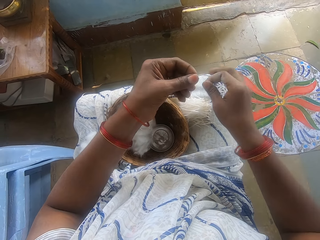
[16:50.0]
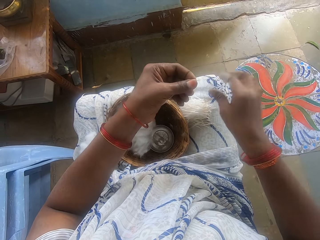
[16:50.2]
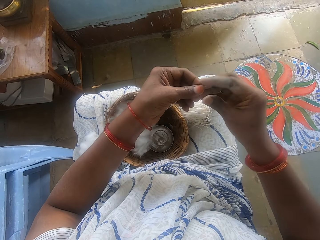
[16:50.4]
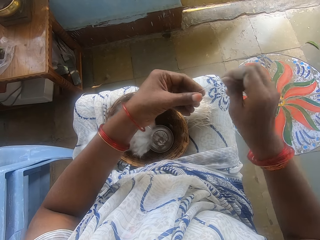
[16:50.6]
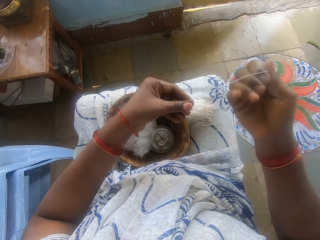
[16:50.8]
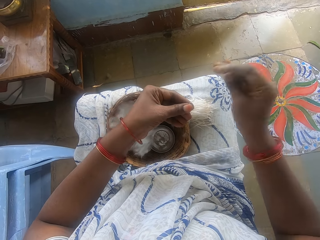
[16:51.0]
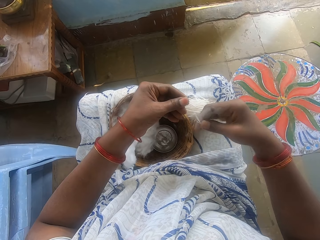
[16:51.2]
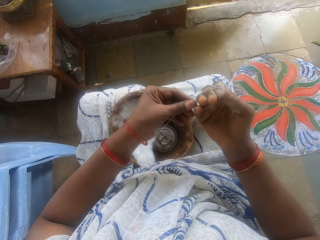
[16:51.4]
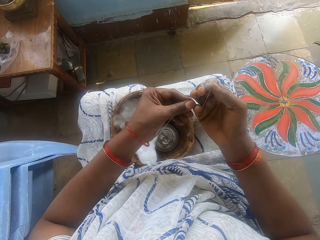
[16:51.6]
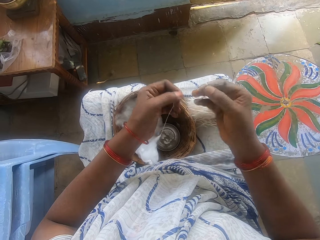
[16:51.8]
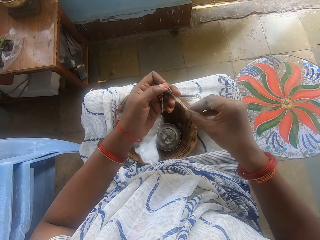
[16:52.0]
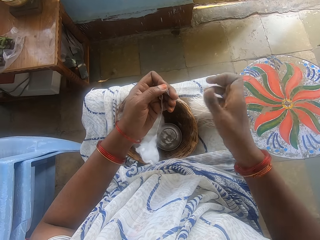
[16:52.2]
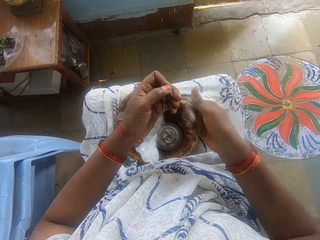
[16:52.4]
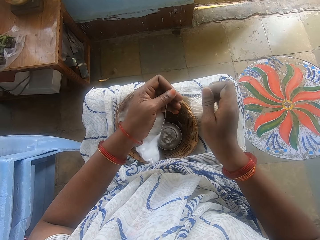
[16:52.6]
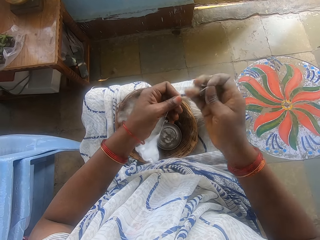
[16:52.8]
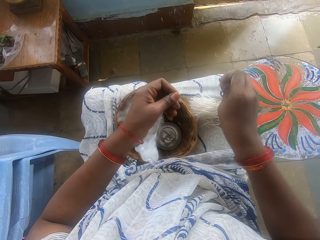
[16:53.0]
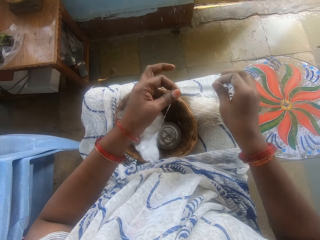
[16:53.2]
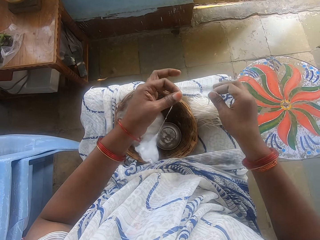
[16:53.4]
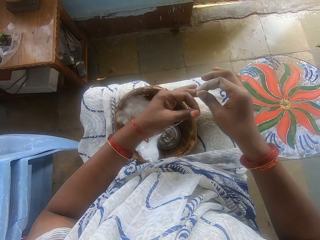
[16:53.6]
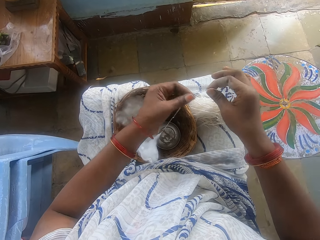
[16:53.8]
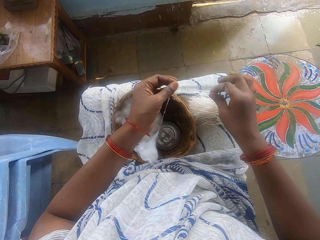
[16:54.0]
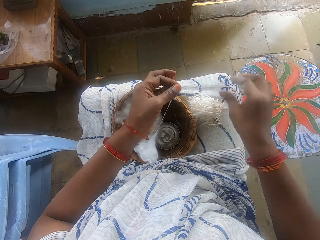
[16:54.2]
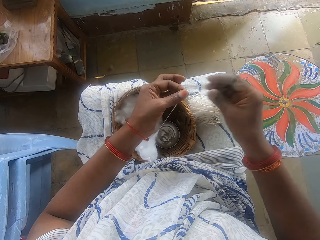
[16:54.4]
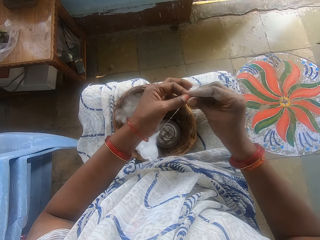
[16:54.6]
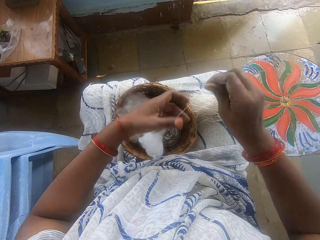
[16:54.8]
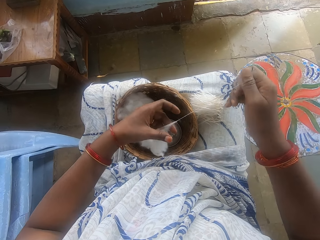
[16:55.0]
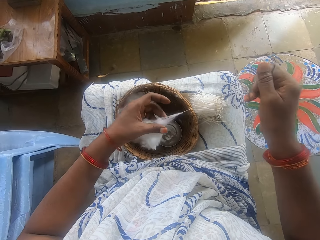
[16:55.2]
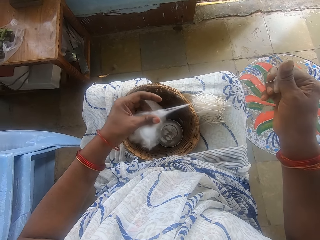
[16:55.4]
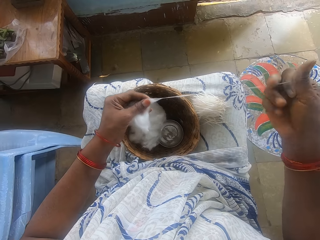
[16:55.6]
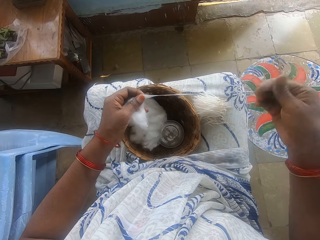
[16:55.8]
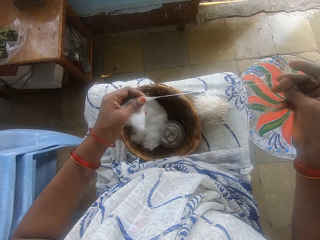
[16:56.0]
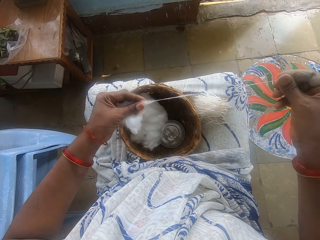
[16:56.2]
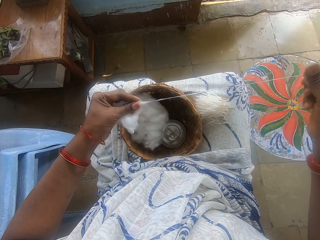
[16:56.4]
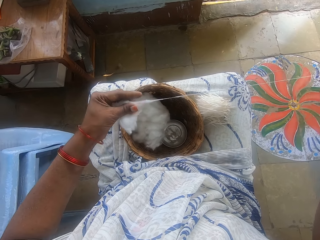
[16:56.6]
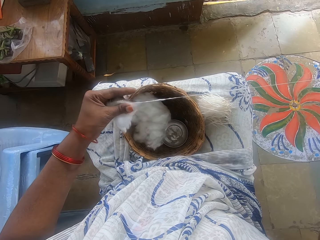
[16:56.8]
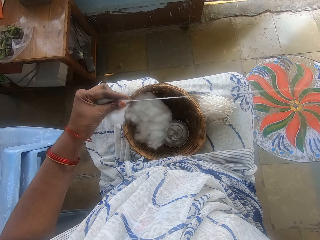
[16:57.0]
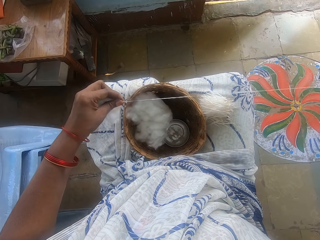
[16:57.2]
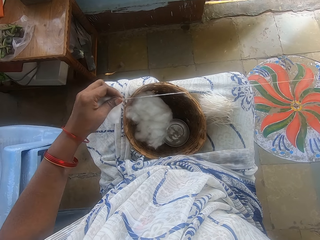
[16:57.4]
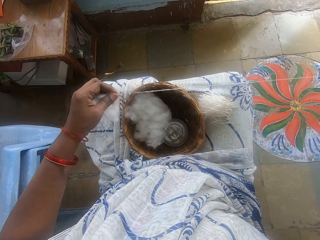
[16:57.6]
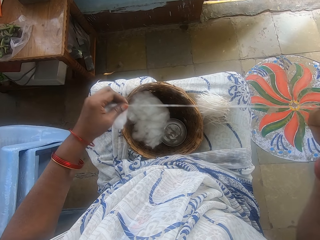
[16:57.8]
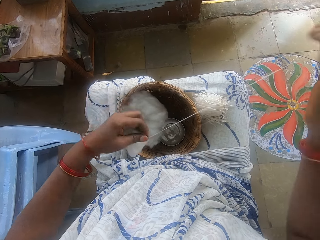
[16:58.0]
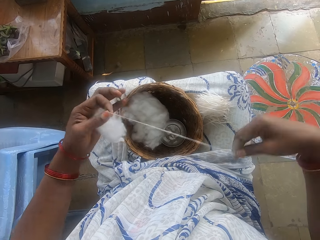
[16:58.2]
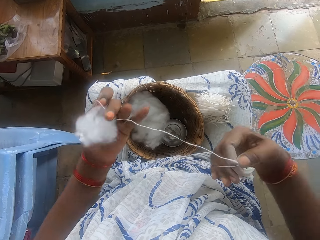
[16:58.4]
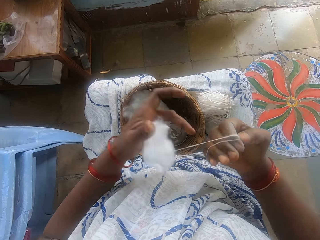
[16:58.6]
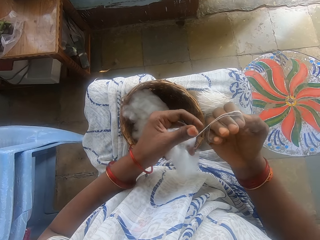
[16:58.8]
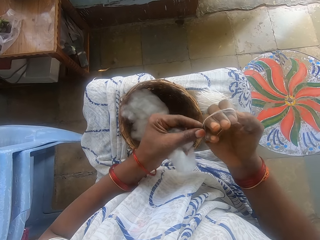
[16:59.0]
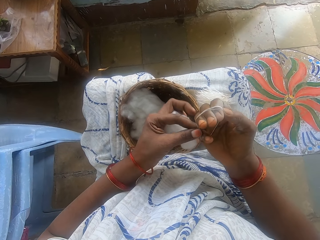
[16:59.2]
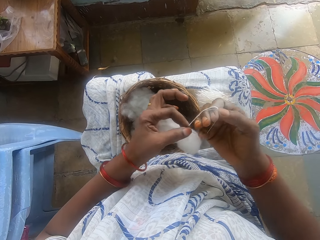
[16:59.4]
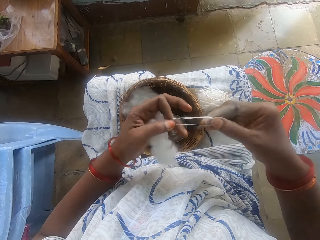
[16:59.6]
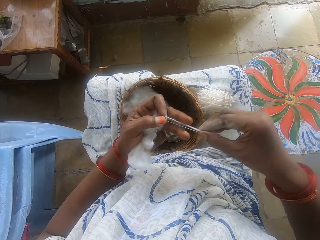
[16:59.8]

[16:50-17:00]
The camera wearer cuts the cotton strip or string with her right hand. She places the cut strip on her leg, on the strings. She pulls the cotton string. She rolls the cotton strip round her right hand with her left hand. She pulls the cotton string off her hand, holds the cotton string with both hands, and pulls her hand off the cotton string. She rolls the cotton string. She pulls her hand off the cotton string. She rolls the cotton string. She cuts the cotton strip with her right hand. She puts the cotton string on the strings. She aligns the cotton string. She places the cut strip on her leg, on the strings. She switches the cotton string to the other hand. She pulls out the ball of cotton wool with both hands. She pulls the cotton string. She rolls the cotton strip round her right hand with her left hand. She pulls the cotton string off her hand.

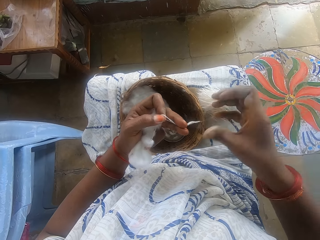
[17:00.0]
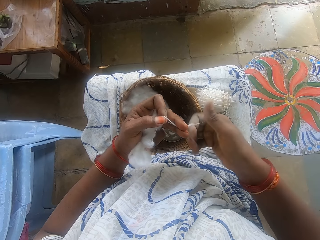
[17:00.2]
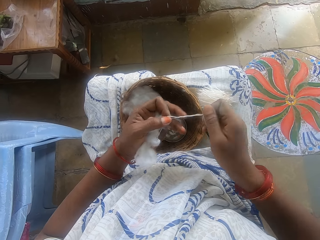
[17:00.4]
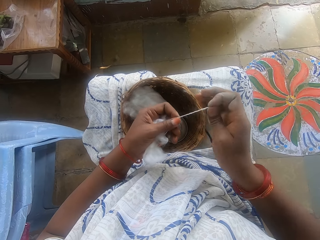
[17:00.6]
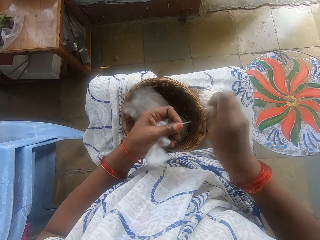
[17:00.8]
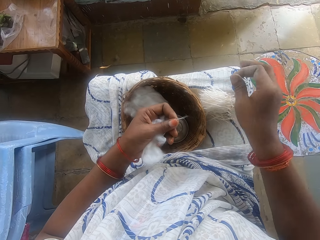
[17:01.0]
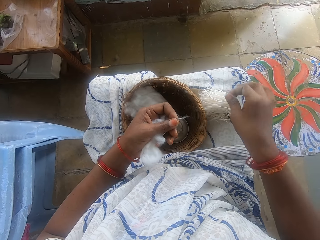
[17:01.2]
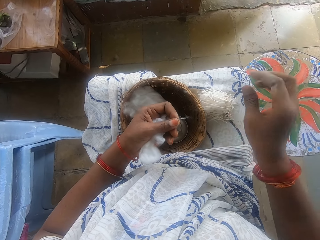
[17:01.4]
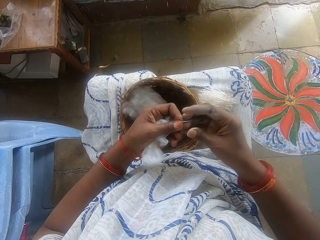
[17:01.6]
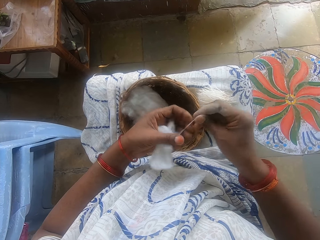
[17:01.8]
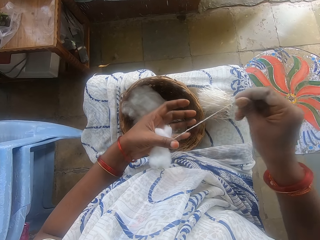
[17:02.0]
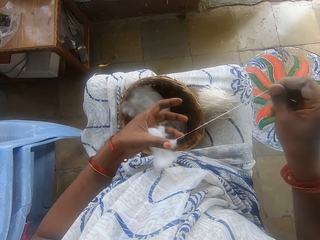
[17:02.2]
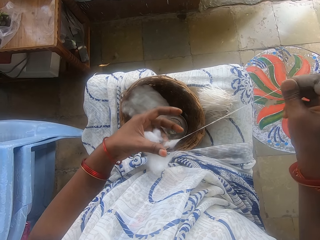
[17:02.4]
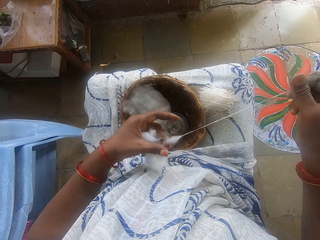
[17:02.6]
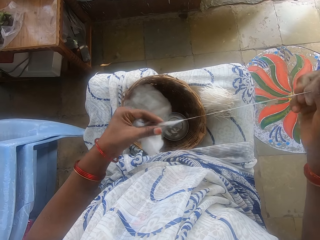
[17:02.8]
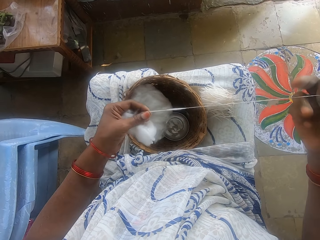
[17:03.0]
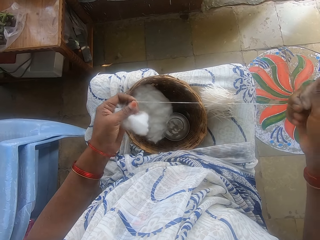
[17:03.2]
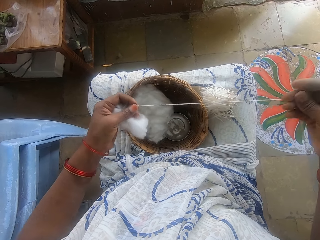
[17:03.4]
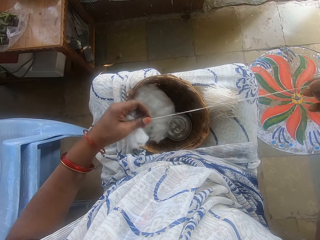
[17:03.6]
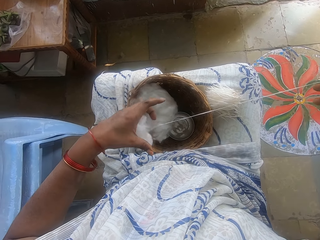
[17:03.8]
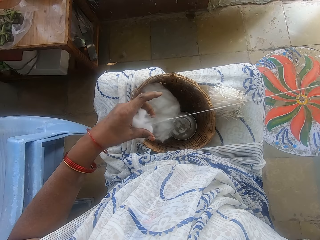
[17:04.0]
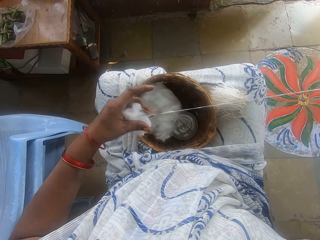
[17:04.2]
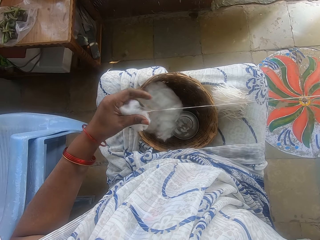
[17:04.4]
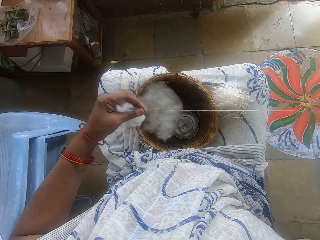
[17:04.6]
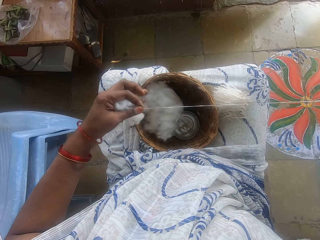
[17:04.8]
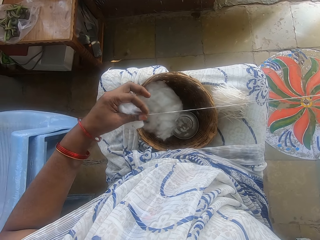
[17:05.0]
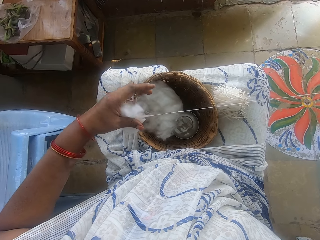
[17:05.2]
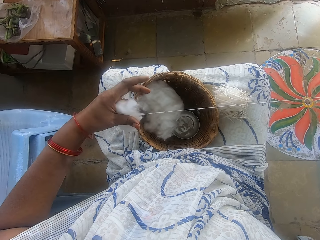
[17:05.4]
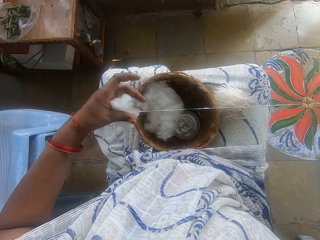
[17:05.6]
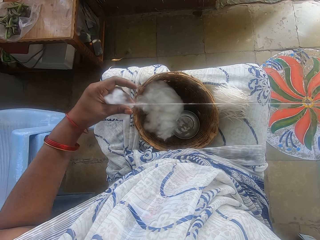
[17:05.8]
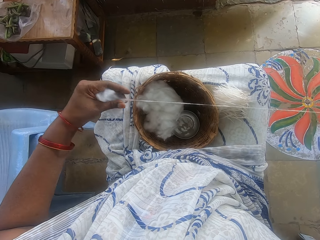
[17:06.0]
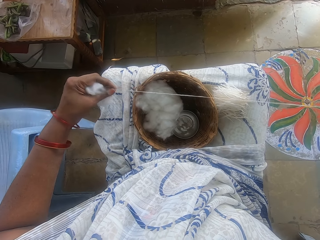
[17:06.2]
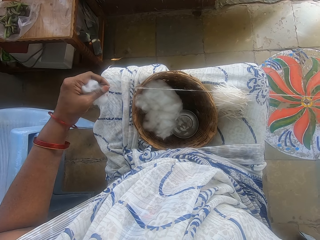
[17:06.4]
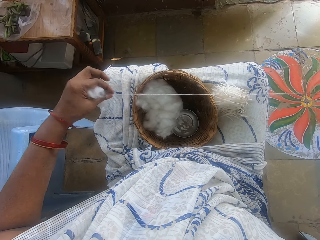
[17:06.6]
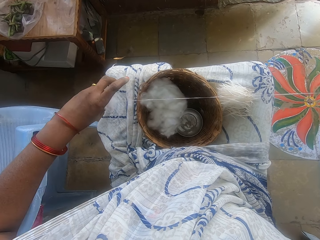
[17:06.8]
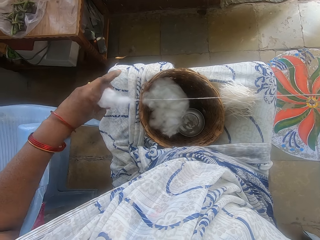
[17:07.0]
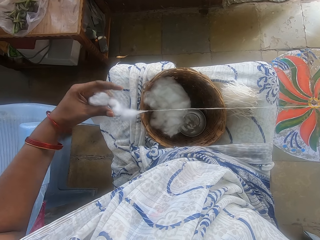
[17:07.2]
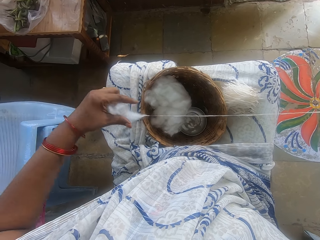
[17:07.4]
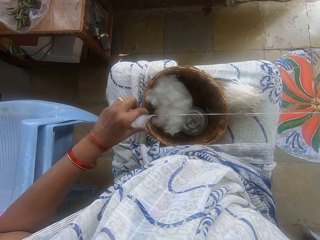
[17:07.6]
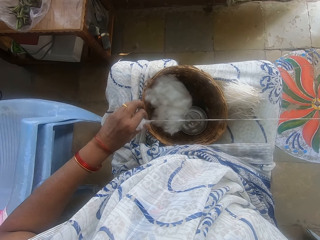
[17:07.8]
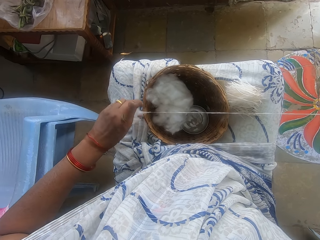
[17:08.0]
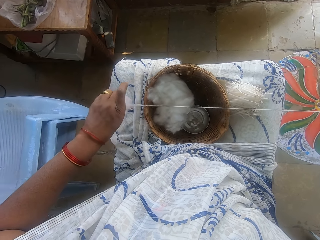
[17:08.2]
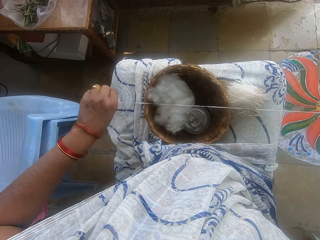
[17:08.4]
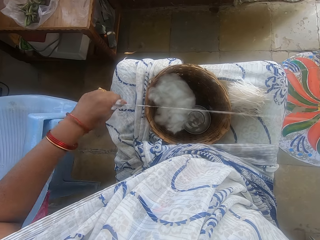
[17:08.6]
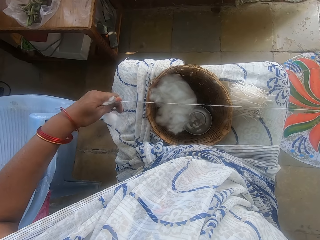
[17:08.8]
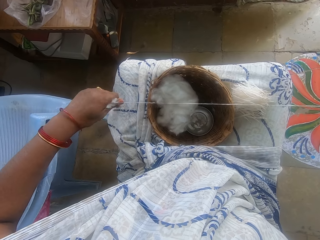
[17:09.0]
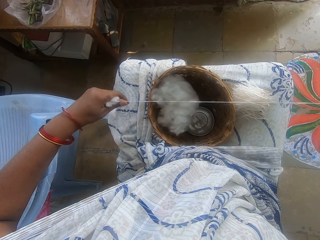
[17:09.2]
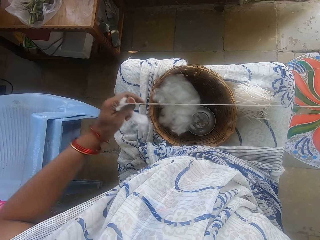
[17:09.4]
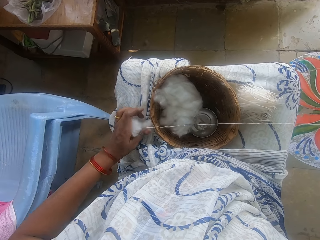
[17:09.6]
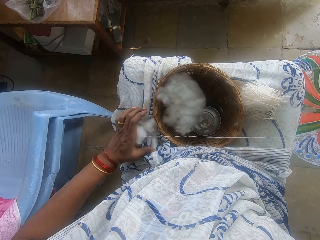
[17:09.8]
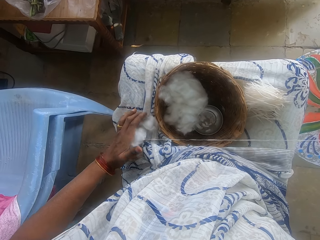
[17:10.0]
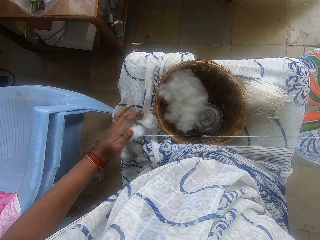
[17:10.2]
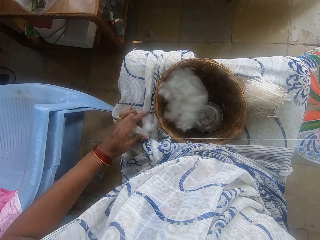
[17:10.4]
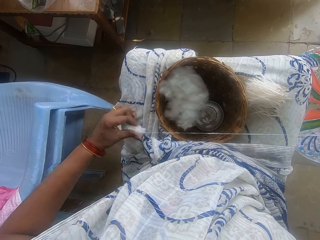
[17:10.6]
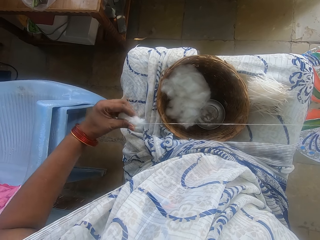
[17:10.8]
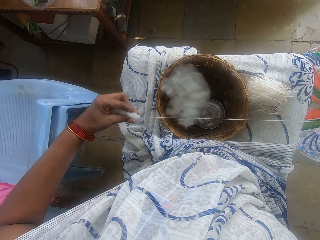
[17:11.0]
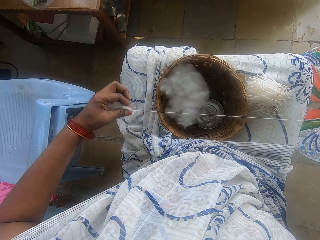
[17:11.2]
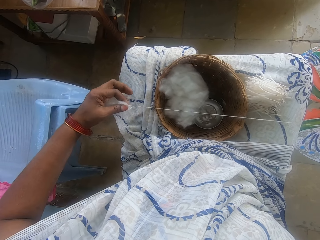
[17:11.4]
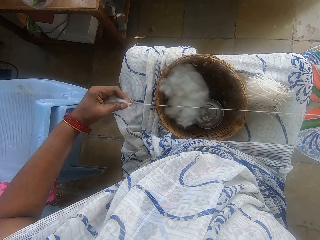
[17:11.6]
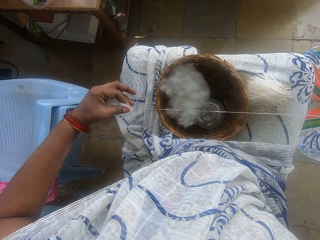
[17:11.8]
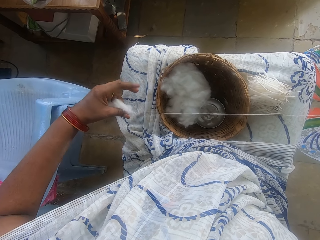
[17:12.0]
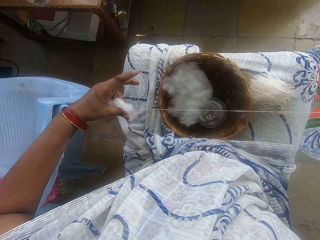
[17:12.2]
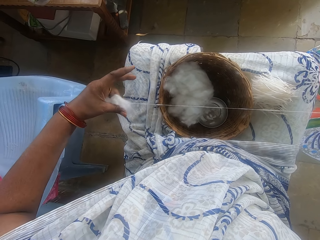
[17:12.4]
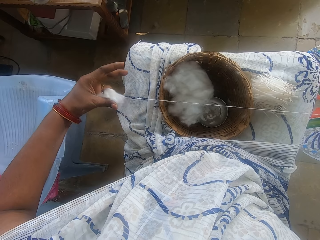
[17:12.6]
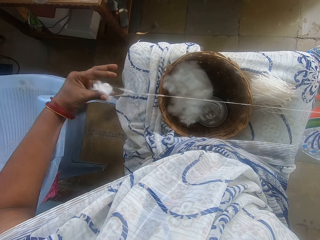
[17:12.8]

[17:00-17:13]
The camera wearer holds the cotton string or strip with both hands. She rolls the cotton string. She cuts the cotton strip with her right hand. She places the cut strip on her leg, on the strings. She switches the cotton string to the other hand and pulls the cotton string. She pulls out the ball of cotton wool with both hands. She pulls the cotton. She pulls the cotton string. She puts the cotton on her thighs. She picks up the cotton. She pulls the cotton string.
